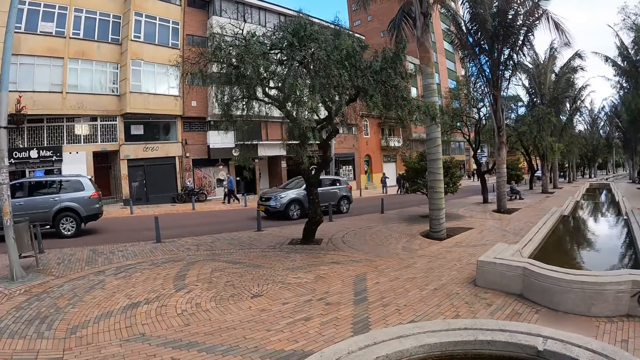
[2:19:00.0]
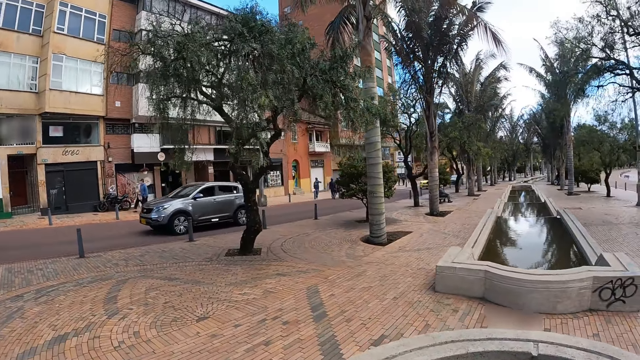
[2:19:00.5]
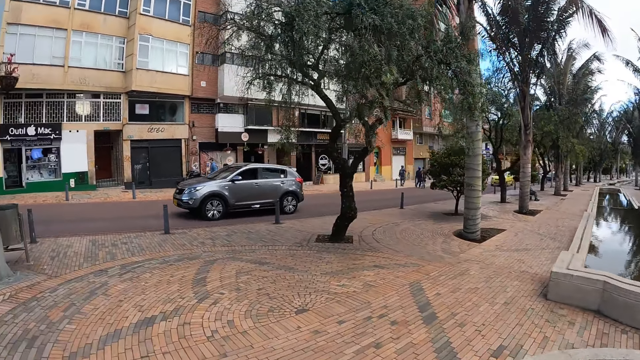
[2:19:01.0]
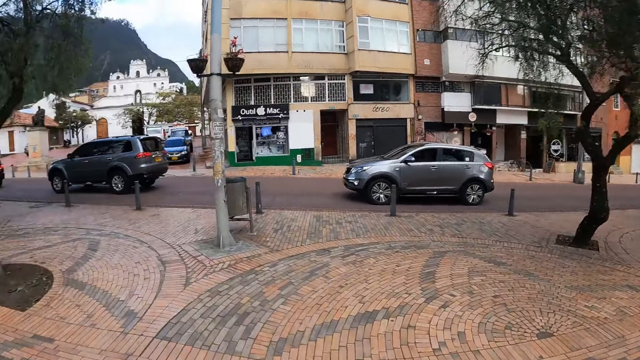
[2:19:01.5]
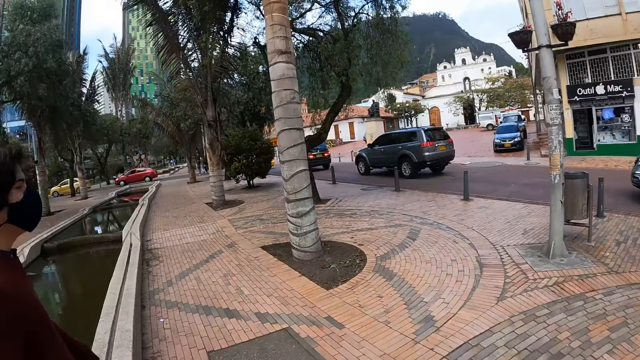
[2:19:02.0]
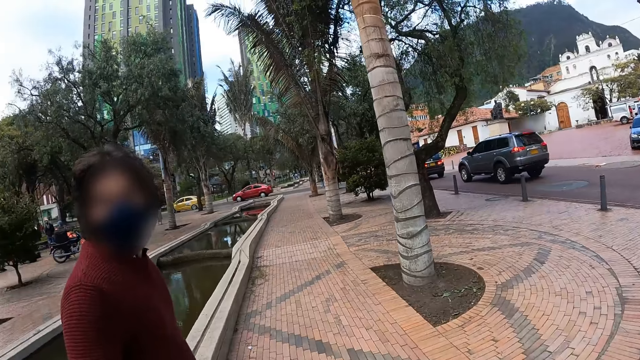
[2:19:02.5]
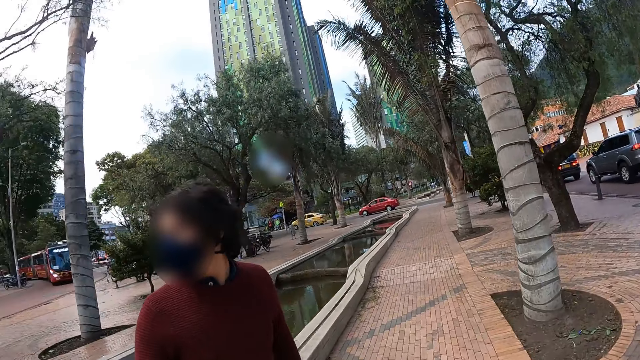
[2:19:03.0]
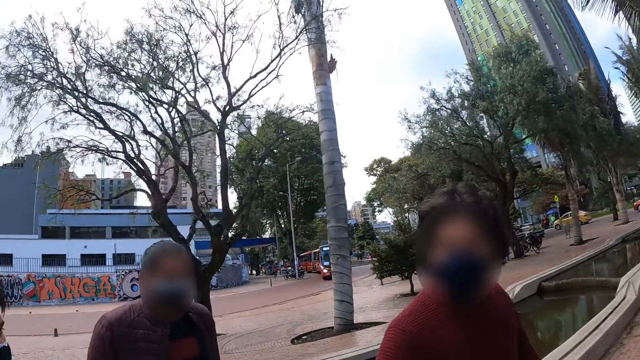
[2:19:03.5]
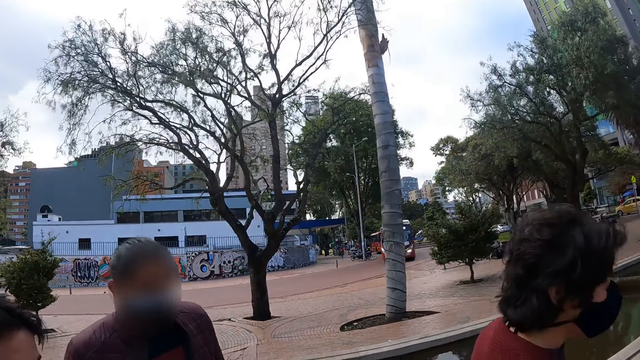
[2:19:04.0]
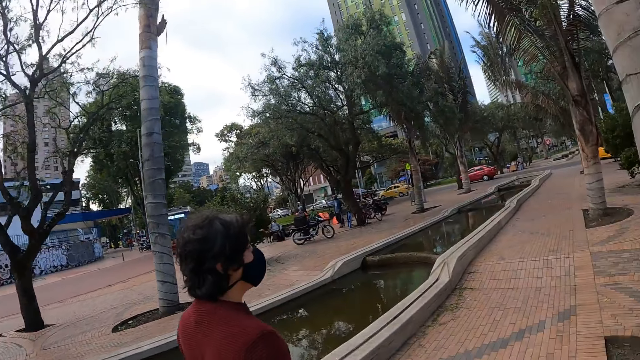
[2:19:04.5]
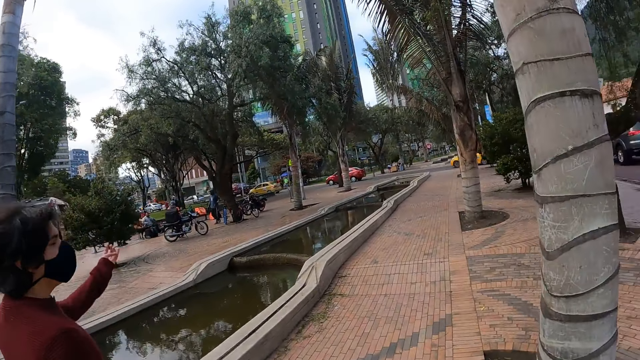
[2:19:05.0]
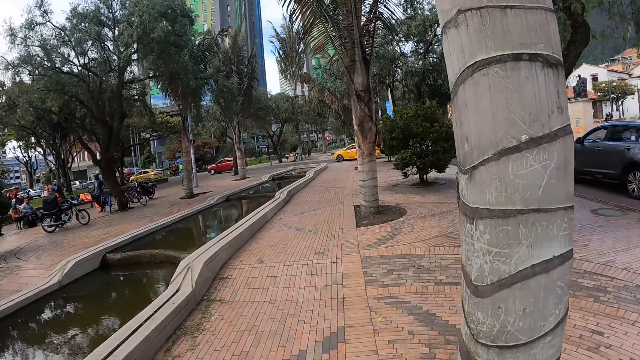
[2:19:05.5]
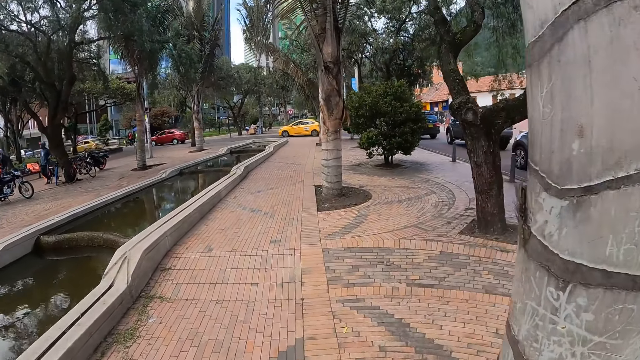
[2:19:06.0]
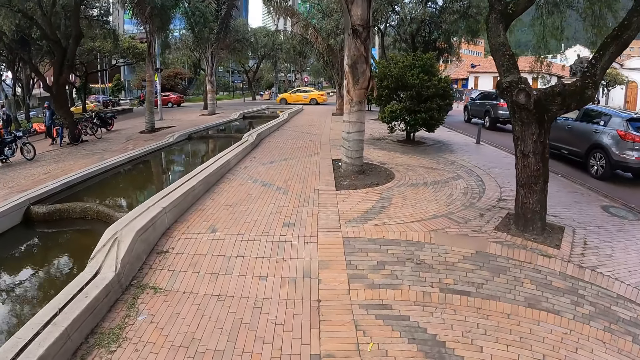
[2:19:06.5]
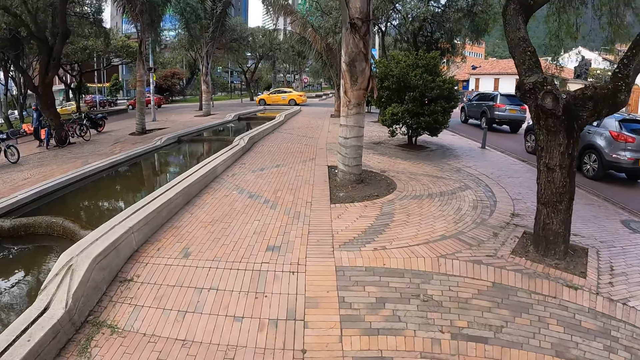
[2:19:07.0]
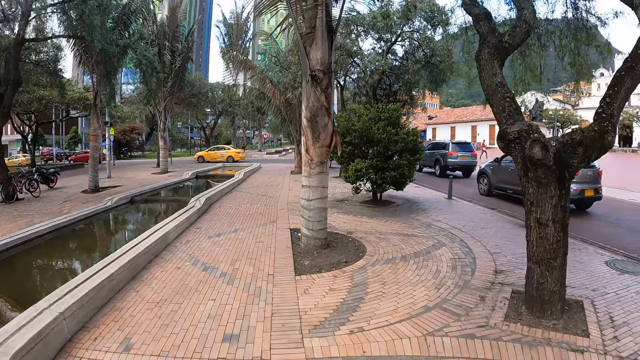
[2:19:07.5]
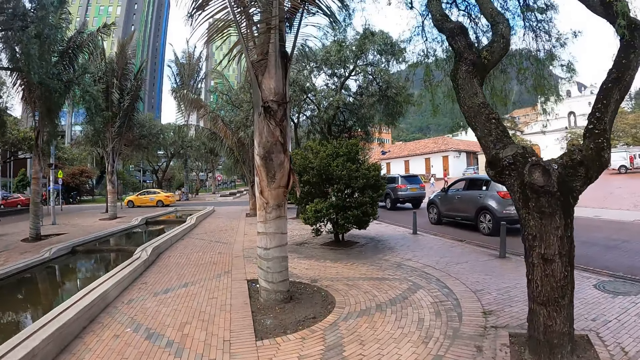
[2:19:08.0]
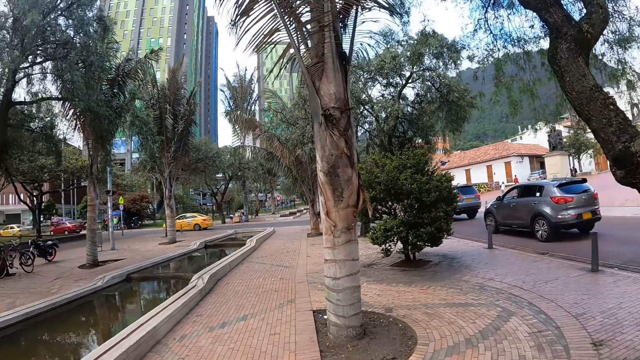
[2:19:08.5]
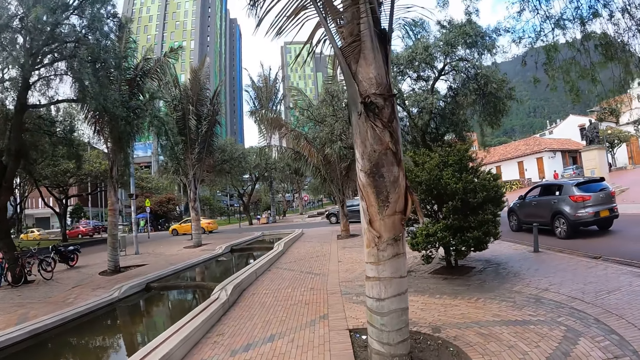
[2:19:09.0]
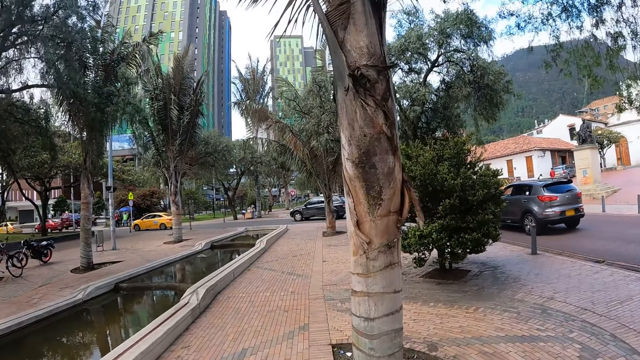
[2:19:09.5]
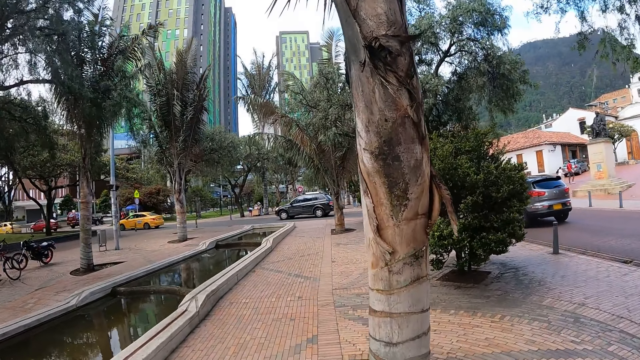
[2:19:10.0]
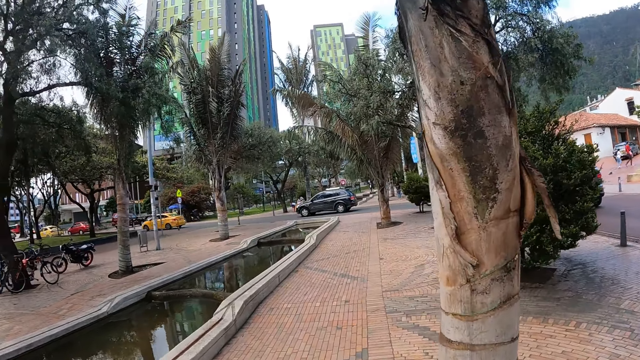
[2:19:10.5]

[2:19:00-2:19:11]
A person looks behind. The camera wearer looks around. They walk along the sidewalk. The person raises the hand. The camera wearer walks along the sidewalk.

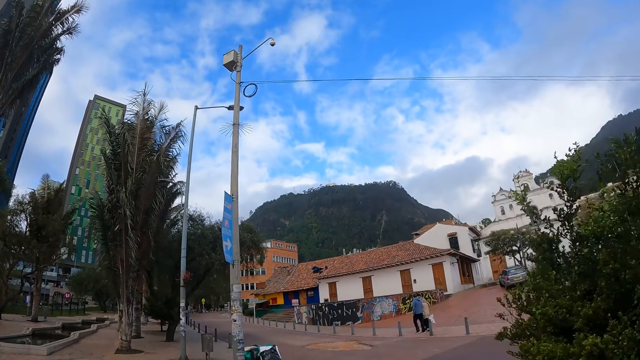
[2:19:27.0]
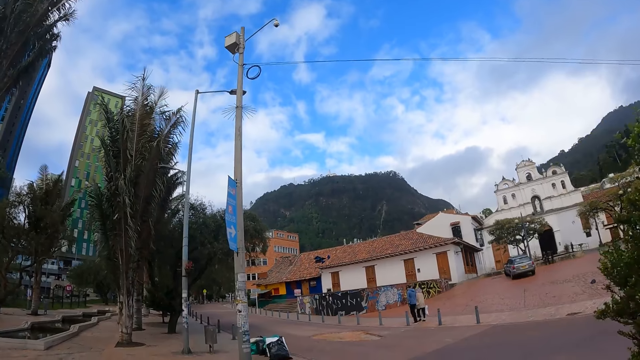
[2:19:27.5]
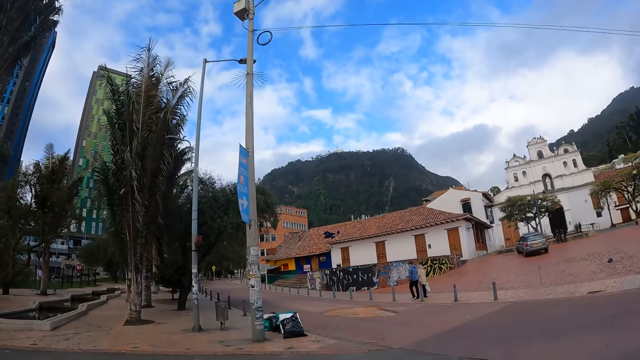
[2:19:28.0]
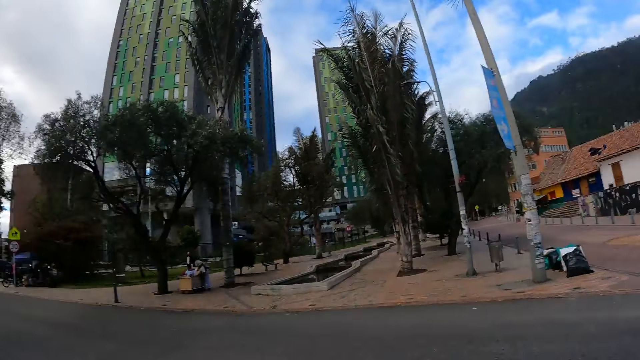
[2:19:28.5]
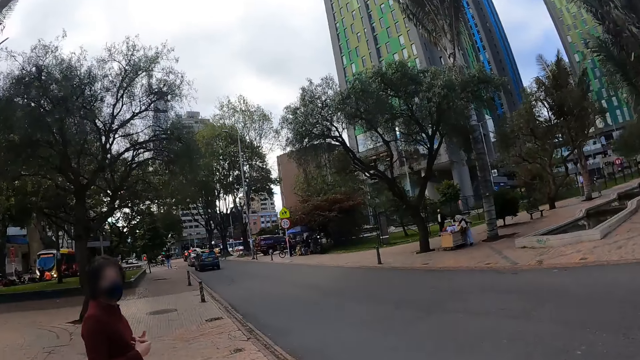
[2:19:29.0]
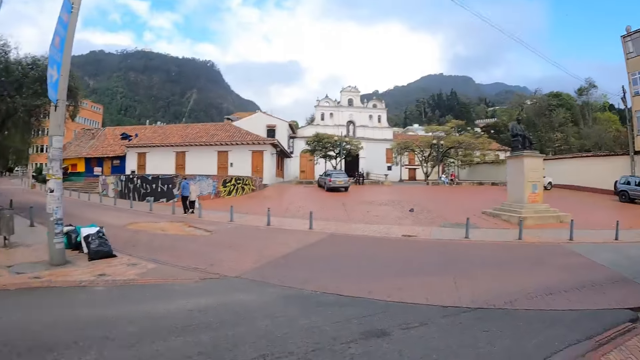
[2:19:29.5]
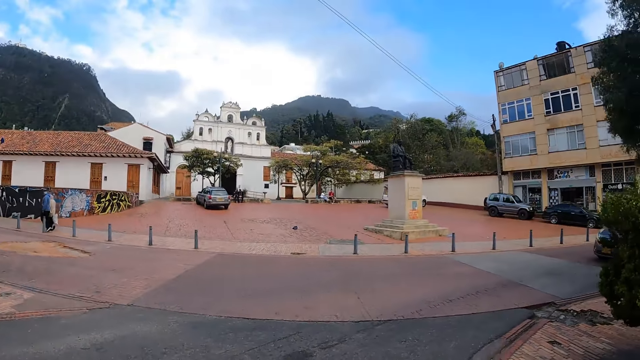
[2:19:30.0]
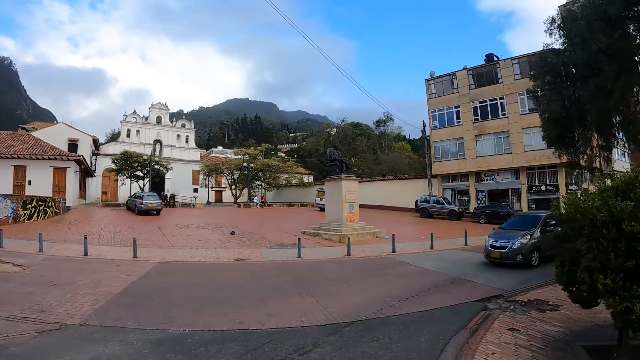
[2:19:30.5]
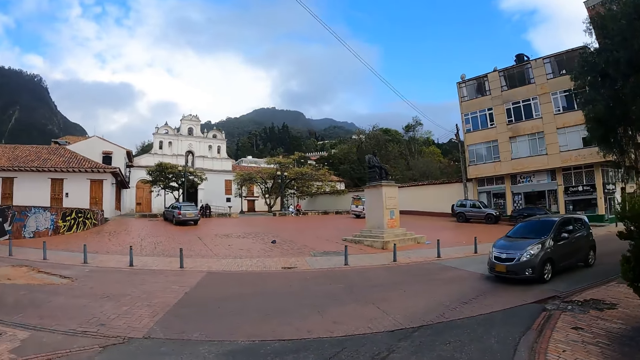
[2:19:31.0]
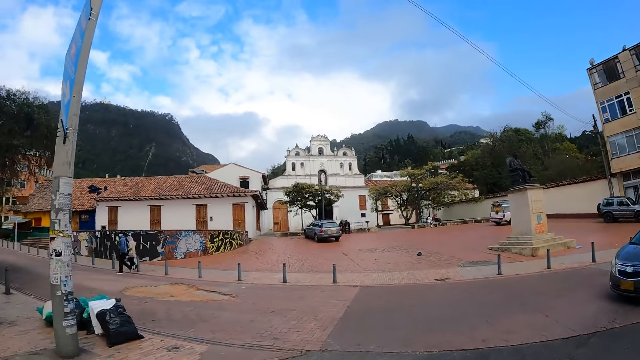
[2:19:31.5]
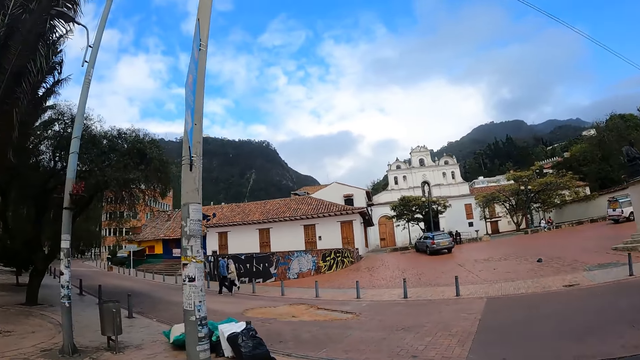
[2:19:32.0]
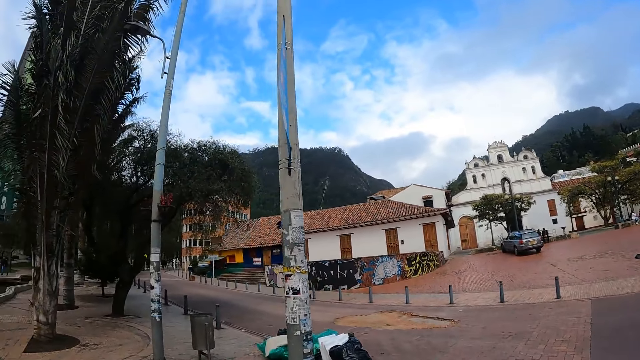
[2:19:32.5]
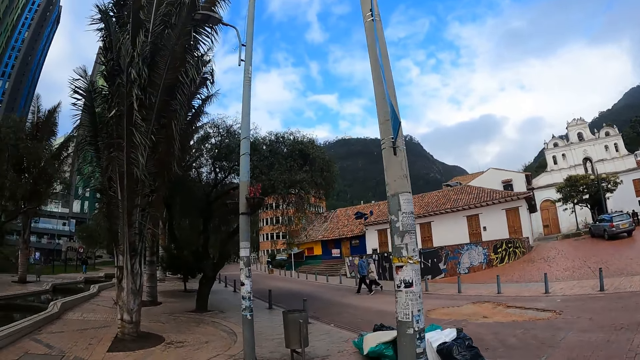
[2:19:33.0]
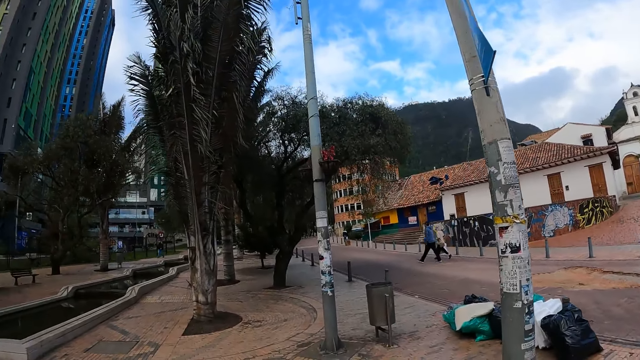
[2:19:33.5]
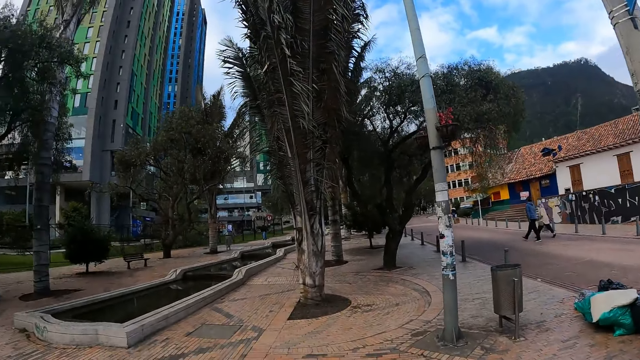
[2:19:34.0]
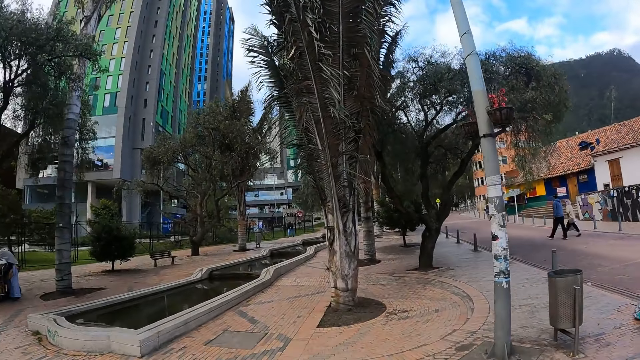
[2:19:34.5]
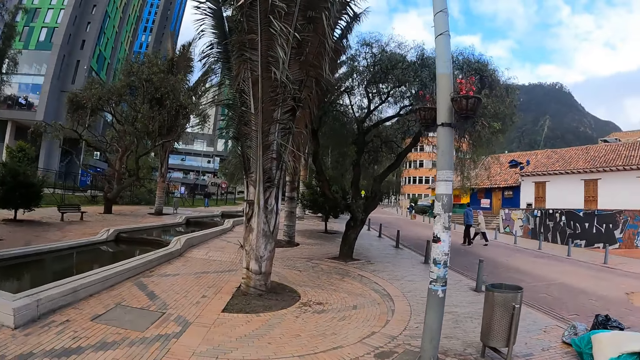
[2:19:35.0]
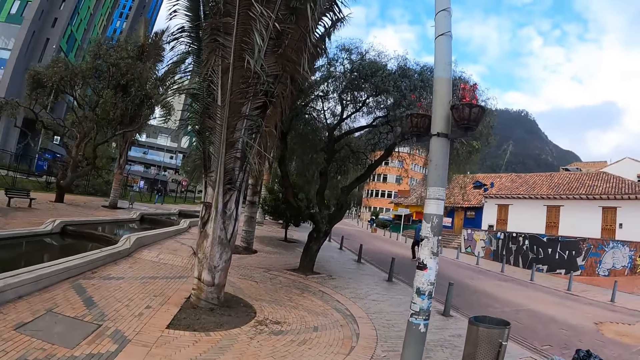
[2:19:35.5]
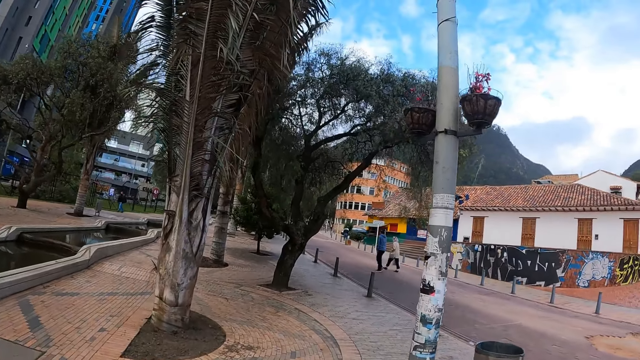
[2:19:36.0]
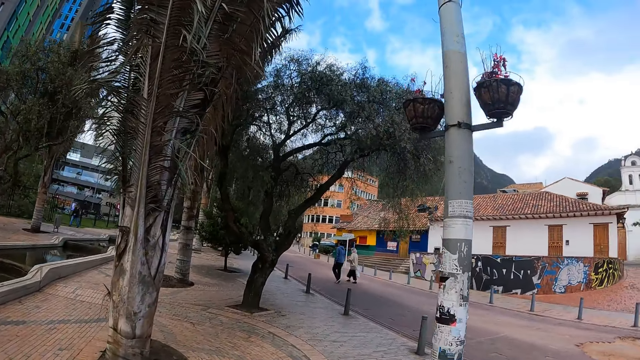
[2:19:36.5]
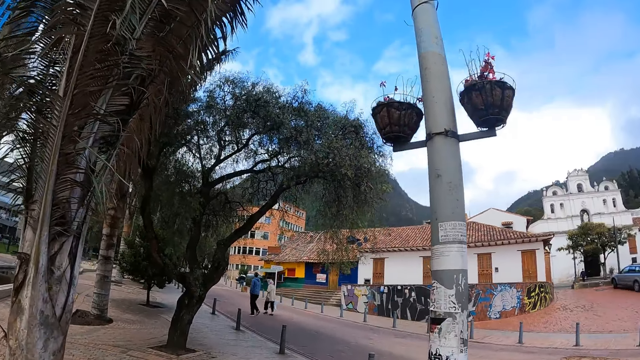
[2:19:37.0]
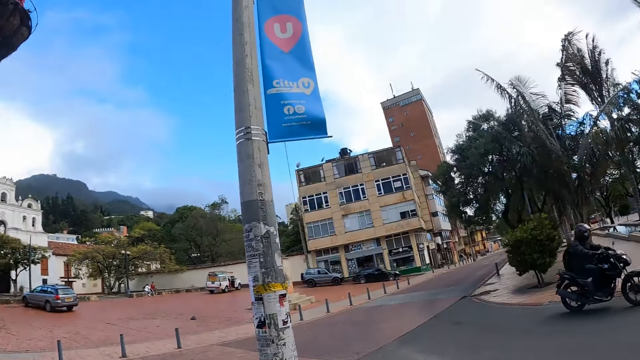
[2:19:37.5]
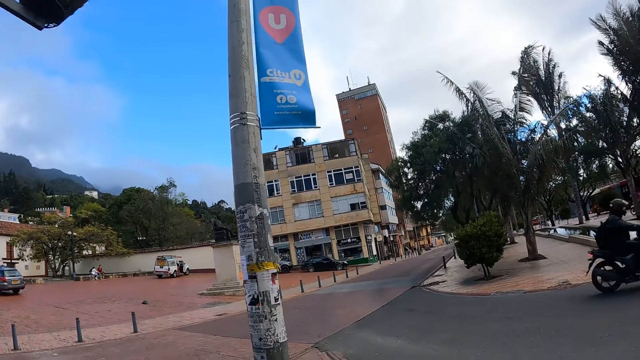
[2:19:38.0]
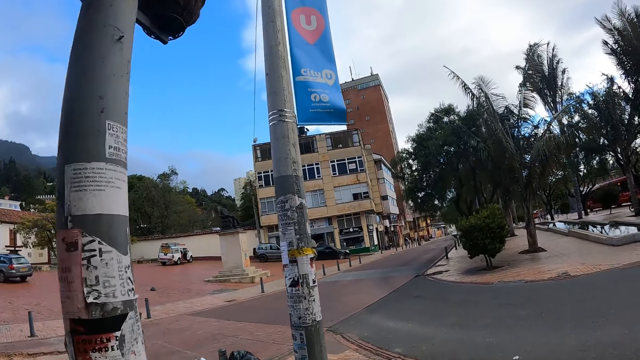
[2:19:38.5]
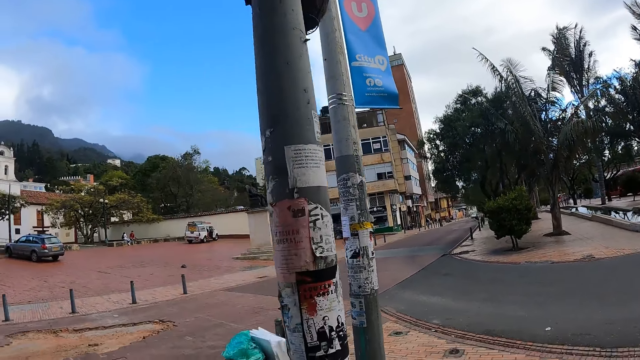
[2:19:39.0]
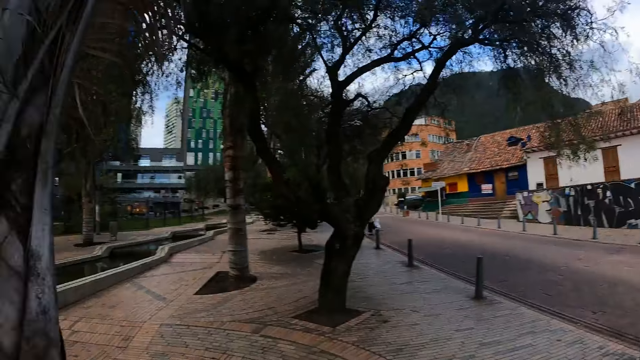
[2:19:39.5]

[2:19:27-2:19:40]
The camera wearer looks around. They walk along the sidewalk. They look around.
